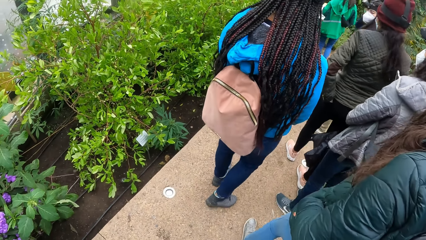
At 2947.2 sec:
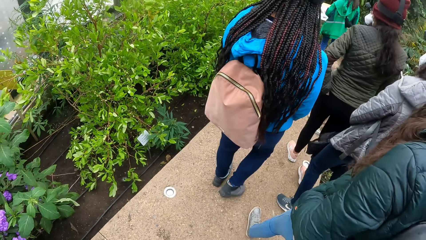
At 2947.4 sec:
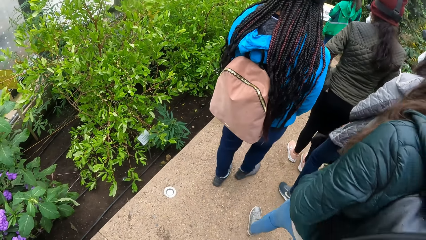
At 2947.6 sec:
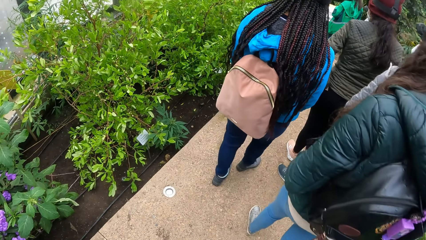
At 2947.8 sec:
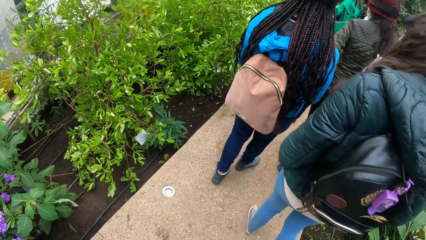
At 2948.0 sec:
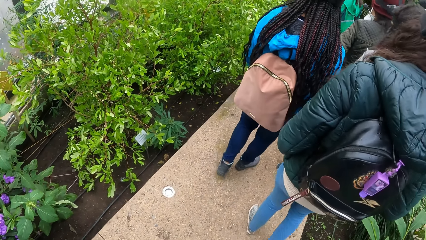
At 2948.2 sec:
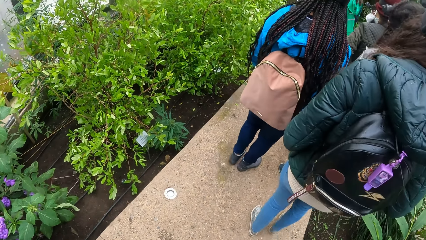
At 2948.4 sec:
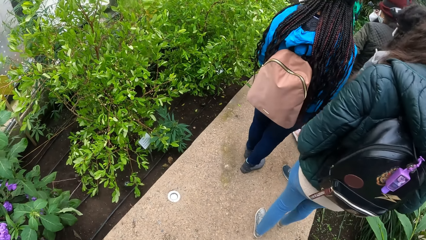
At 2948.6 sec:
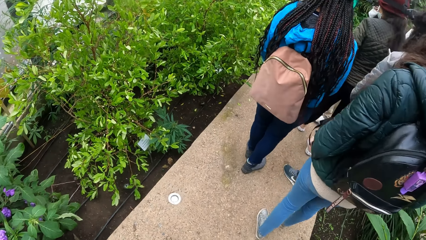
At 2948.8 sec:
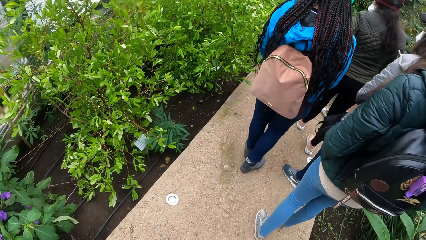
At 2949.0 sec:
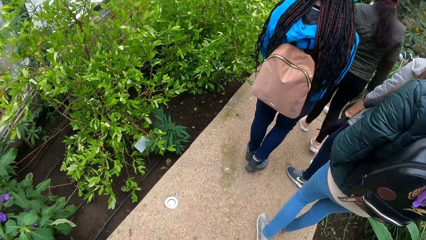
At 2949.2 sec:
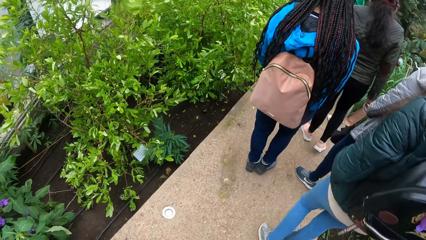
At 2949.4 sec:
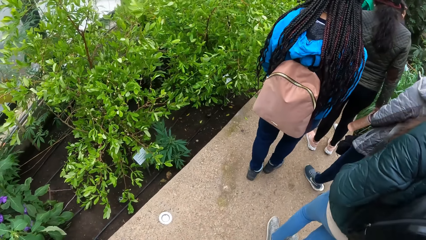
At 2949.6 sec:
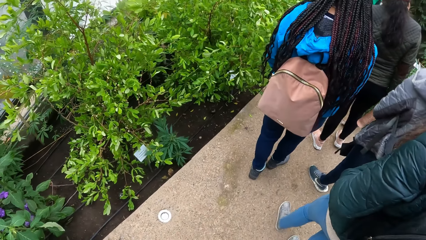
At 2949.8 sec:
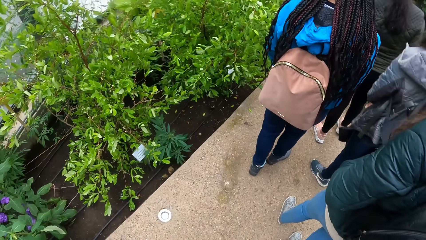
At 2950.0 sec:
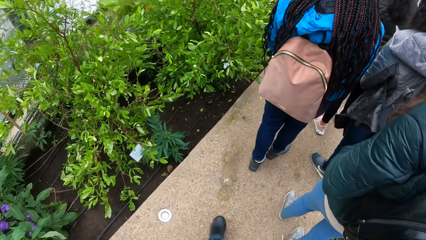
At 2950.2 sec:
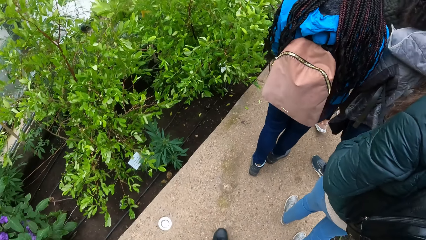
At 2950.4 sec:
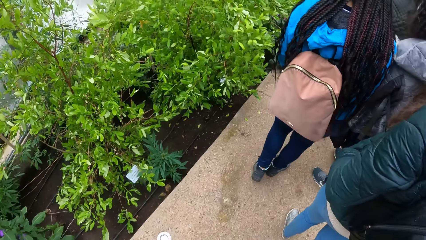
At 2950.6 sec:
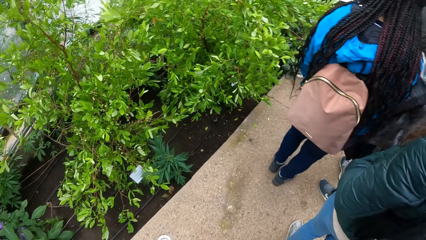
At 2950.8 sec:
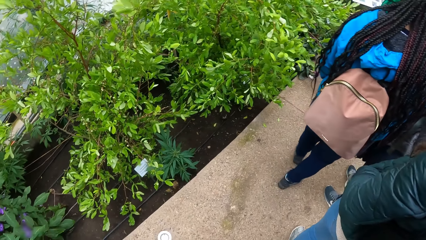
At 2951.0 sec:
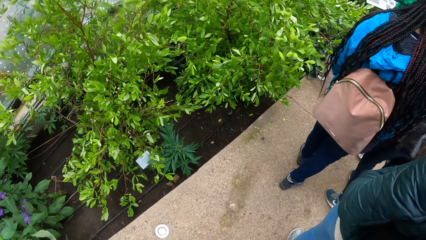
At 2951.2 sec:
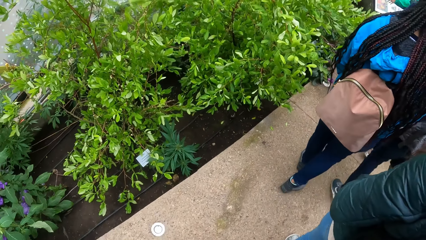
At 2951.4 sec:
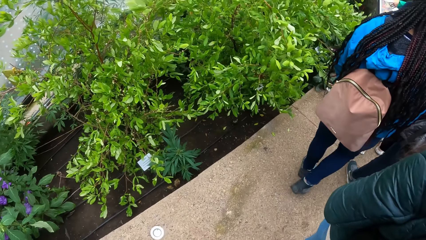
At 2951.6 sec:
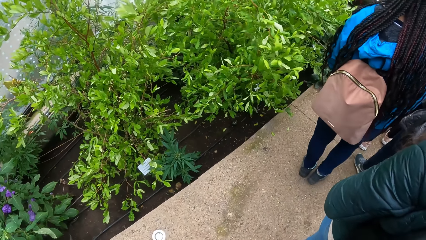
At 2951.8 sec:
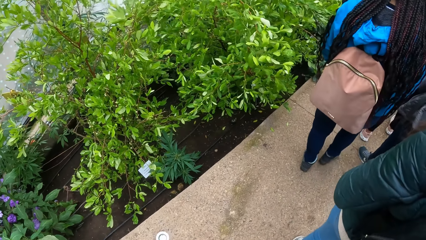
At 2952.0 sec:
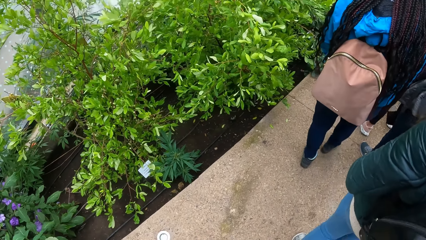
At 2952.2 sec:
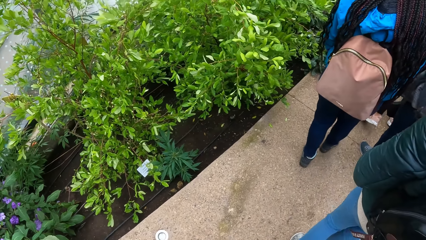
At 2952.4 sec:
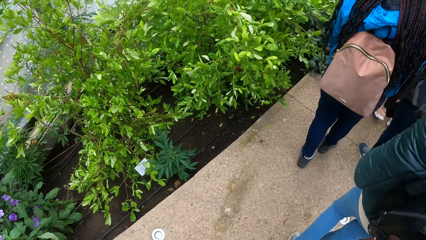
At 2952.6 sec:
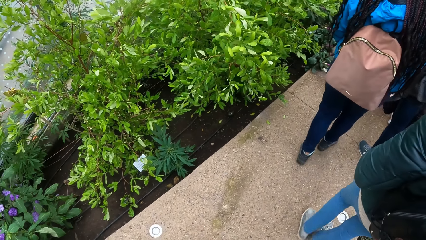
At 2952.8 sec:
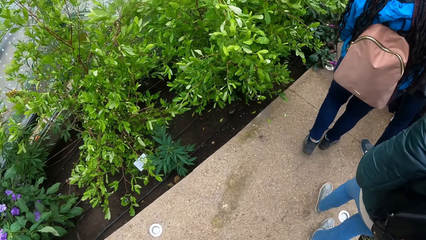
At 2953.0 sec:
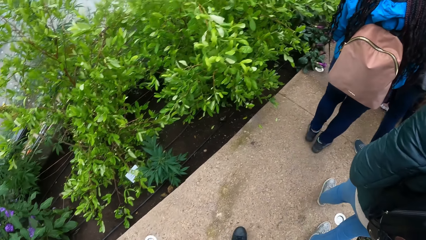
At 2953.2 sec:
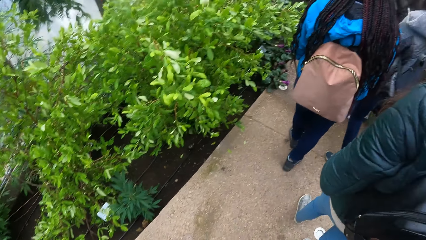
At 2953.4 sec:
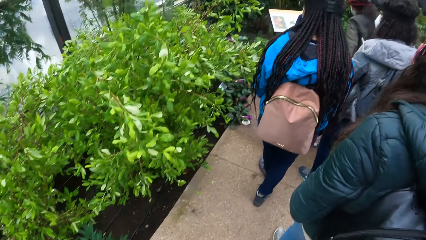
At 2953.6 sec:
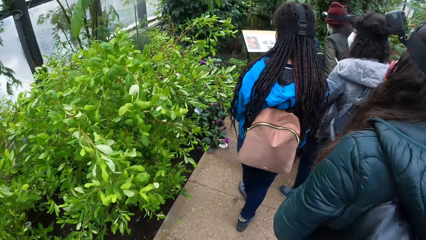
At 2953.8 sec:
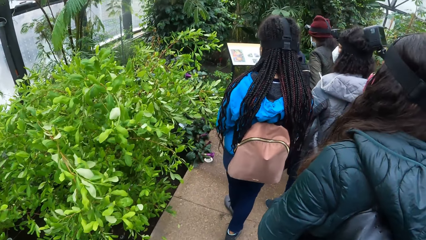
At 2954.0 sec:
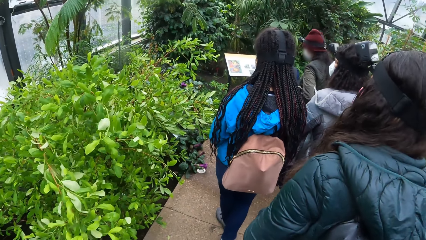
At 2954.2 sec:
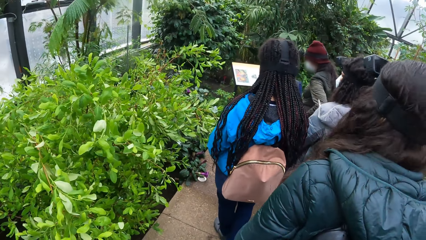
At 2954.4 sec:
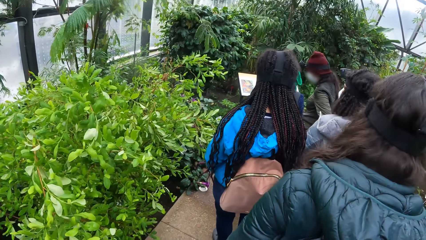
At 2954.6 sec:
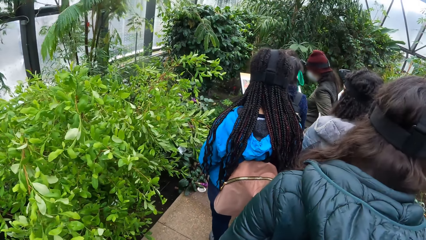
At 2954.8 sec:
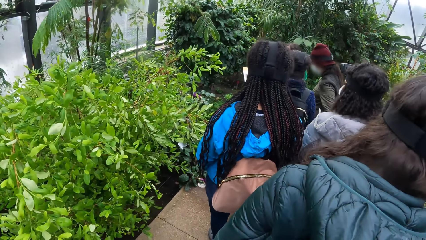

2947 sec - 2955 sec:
The camera wearer walks.

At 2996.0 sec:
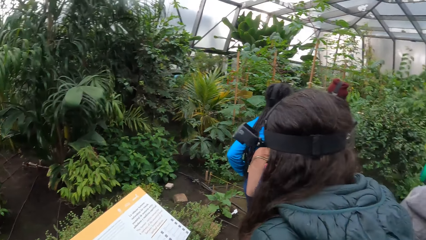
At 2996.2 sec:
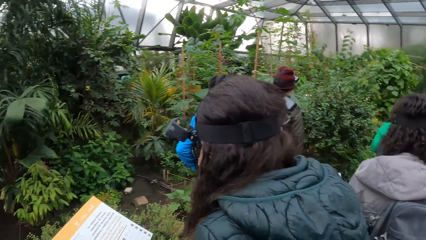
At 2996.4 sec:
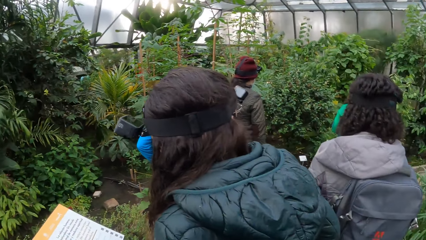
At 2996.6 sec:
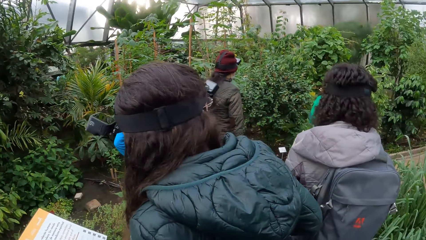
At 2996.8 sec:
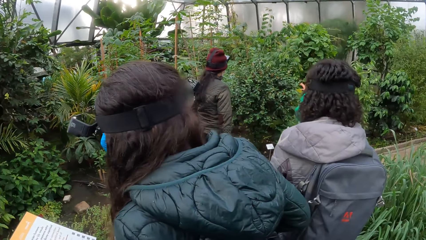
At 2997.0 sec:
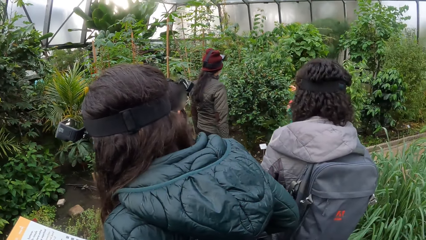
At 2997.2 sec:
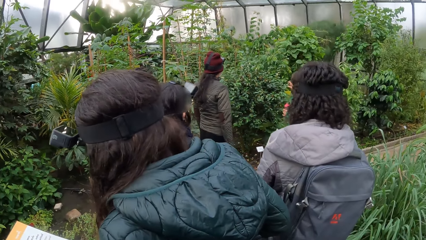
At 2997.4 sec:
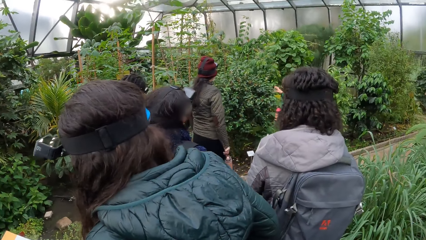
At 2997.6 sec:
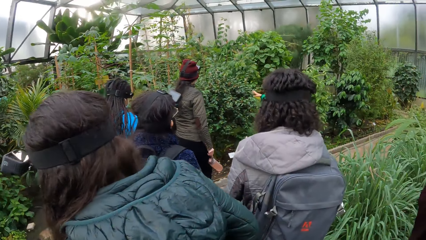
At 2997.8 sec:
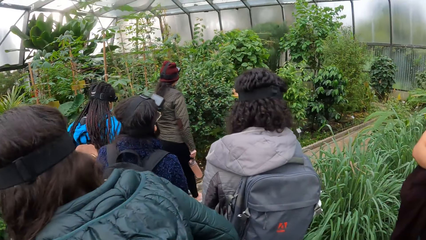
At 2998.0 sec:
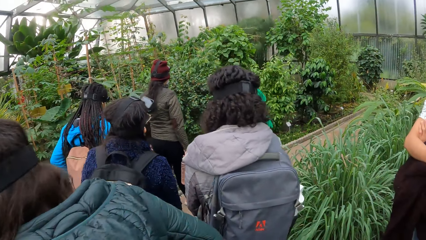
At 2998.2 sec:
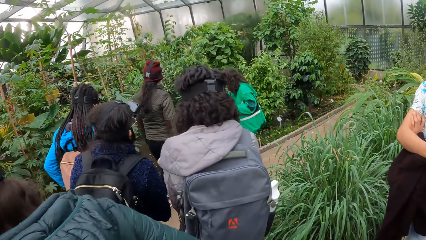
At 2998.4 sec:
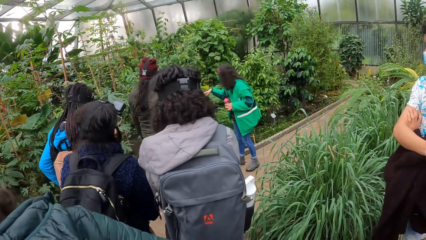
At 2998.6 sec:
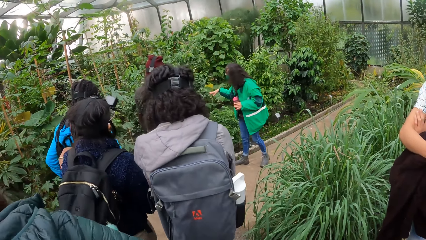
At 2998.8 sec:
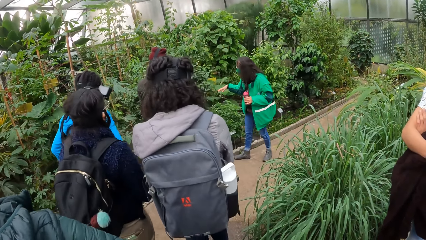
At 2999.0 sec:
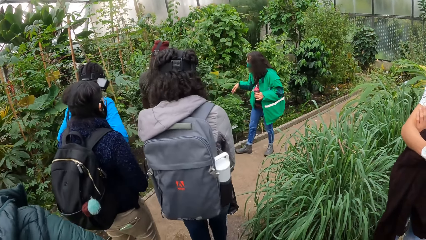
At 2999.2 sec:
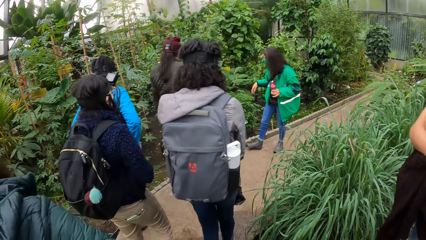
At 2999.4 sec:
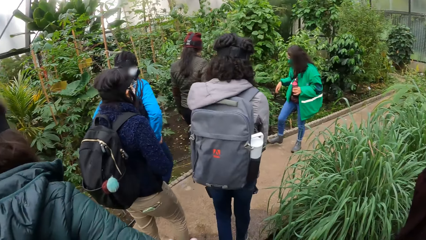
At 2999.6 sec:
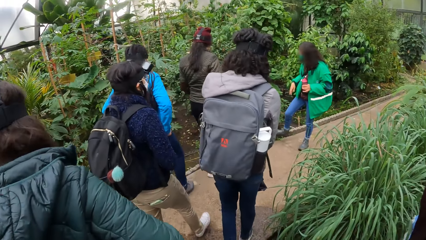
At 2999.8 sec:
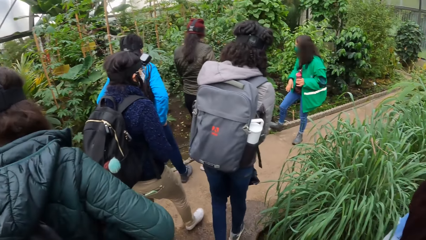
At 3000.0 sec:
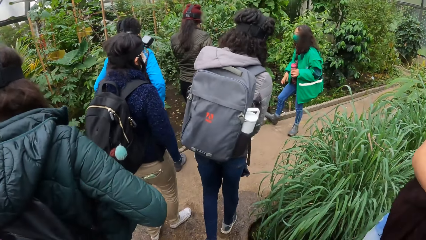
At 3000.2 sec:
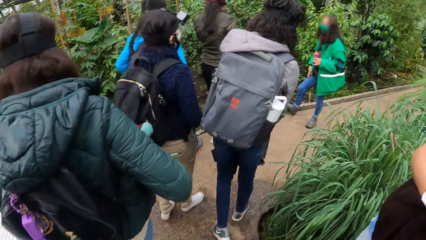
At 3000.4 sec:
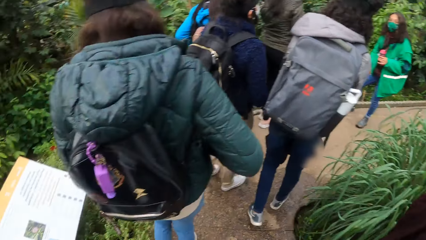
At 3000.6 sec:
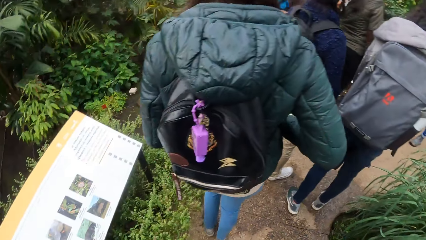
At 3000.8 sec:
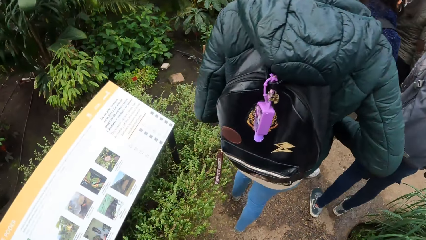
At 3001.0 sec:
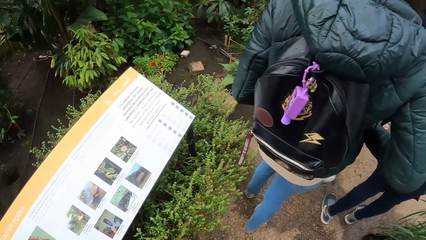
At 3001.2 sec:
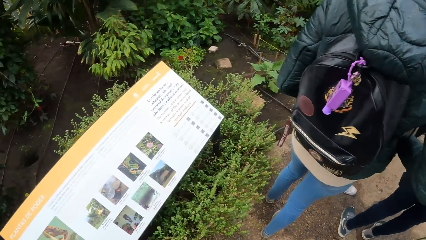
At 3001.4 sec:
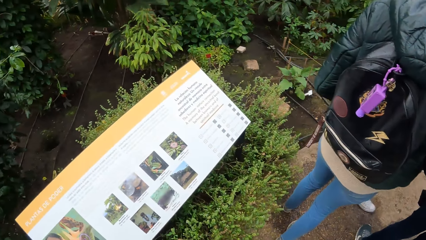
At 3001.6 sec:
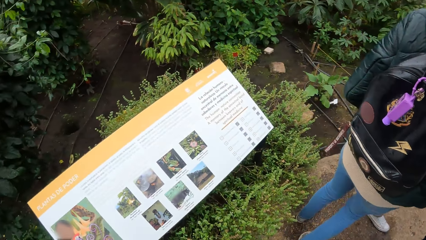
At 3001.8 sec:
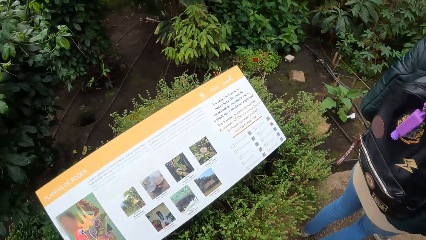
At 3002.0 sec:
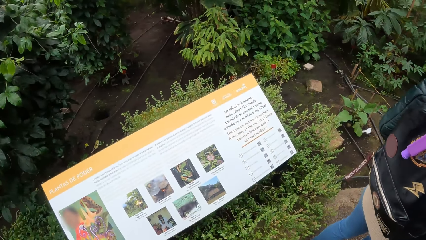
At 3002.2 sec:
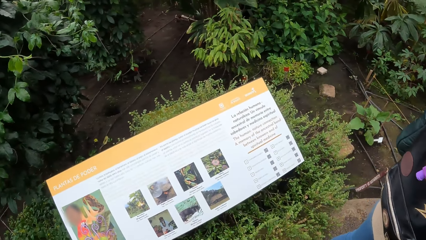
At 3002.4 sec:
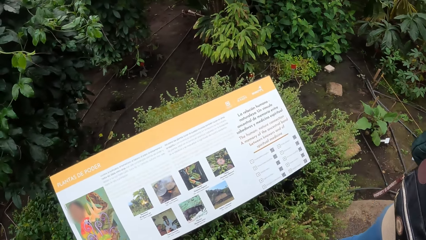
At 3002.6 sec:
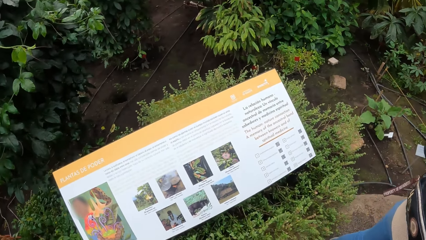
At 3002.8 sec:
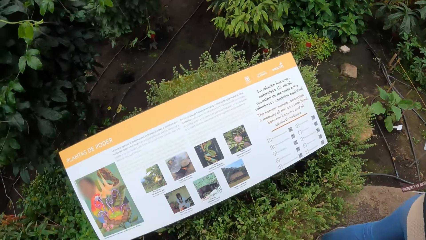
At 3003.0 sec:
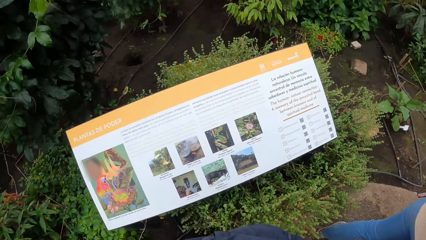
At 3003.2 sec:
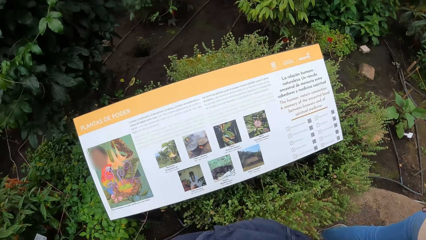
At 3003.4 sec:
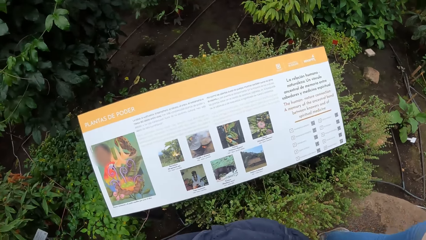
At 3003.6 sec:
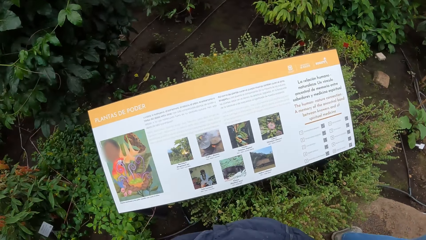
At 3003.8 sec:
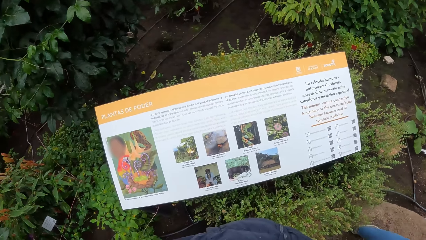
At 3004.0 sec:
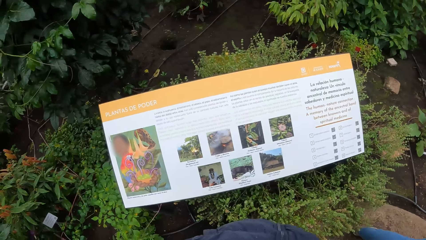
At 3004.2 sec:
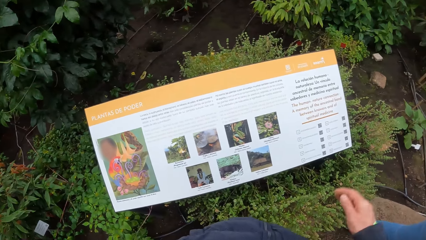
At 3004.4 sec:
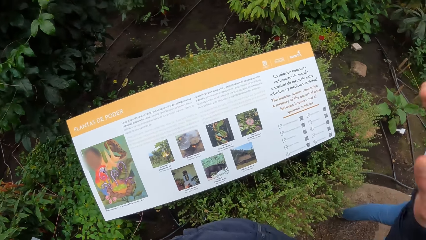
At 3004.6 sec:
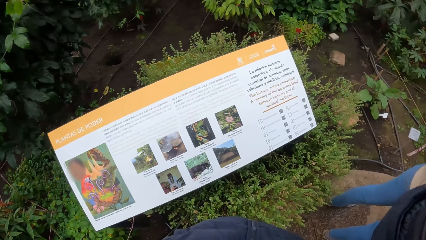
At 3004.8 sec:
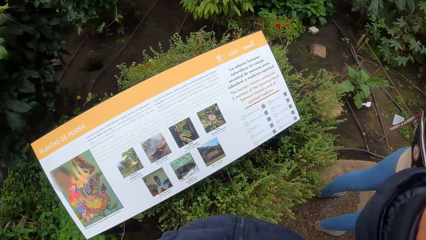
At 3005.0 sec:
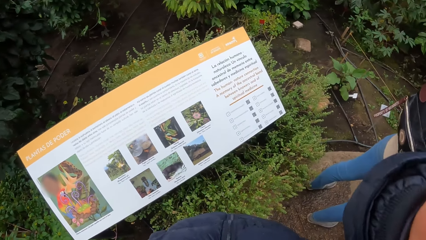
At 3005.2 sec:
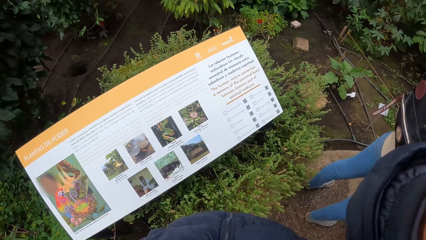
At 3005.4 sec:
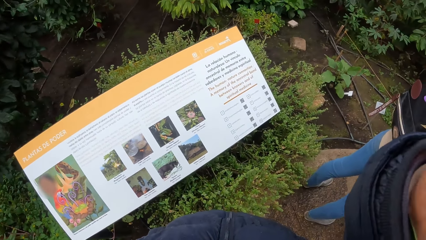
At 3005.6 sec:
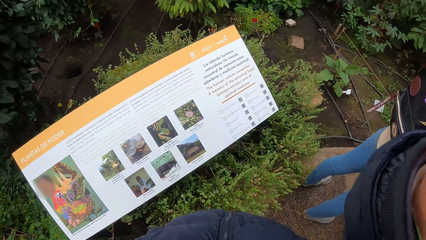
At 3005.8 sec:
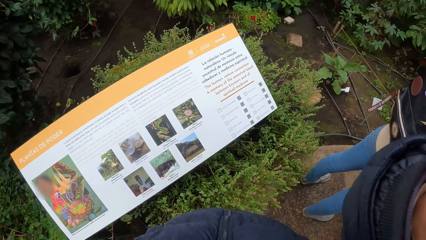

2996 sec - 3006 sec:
Women walk on the sidewalk. The camera wearer stands on the sidewalk. He cleans his right eye with his right hand.
